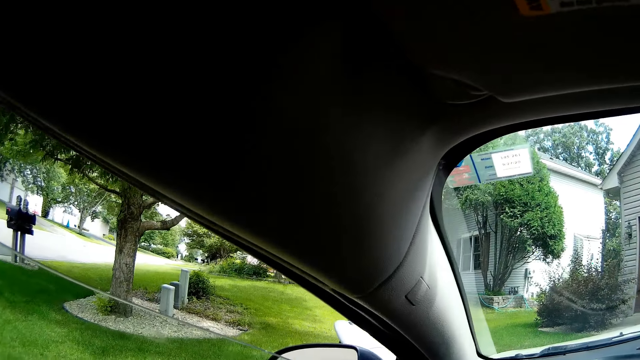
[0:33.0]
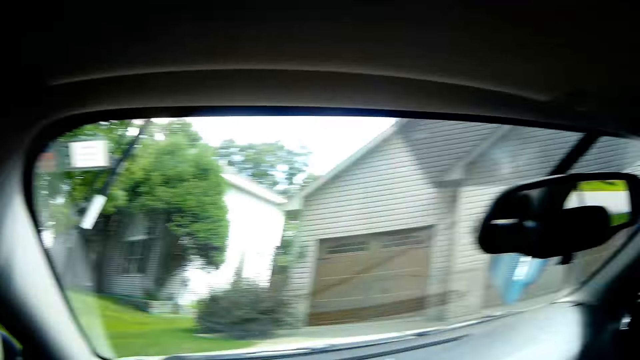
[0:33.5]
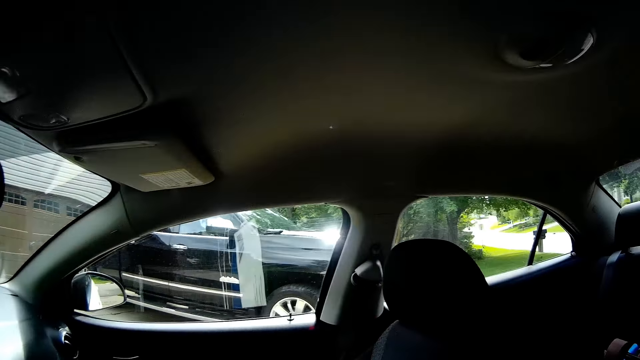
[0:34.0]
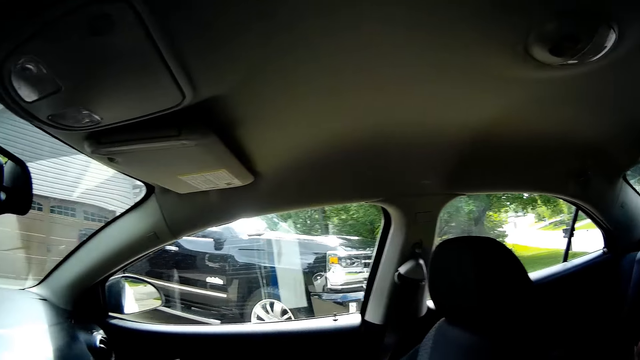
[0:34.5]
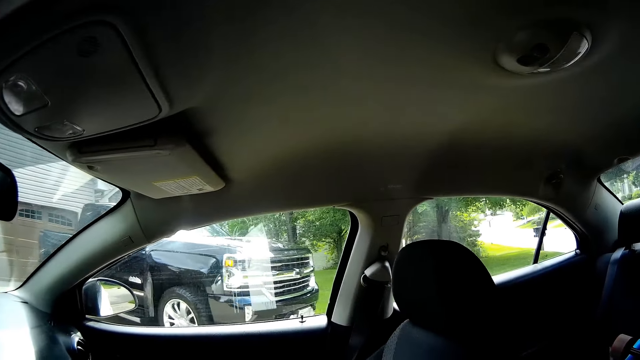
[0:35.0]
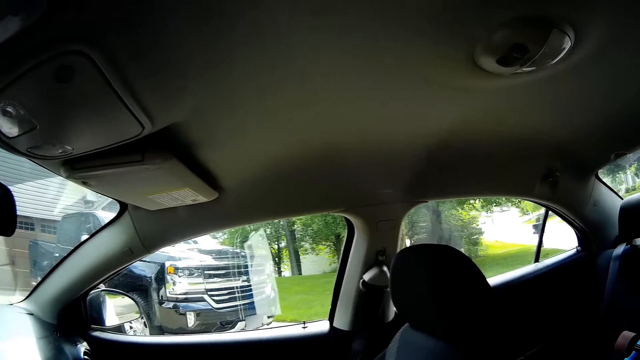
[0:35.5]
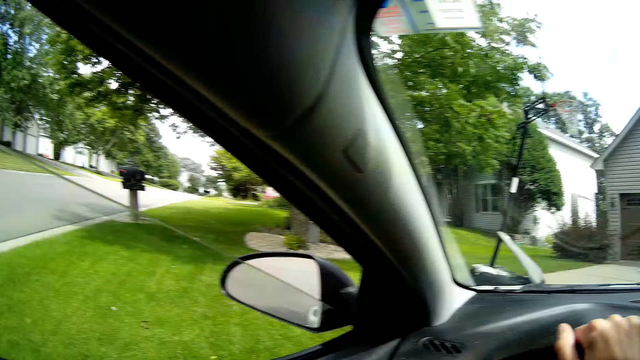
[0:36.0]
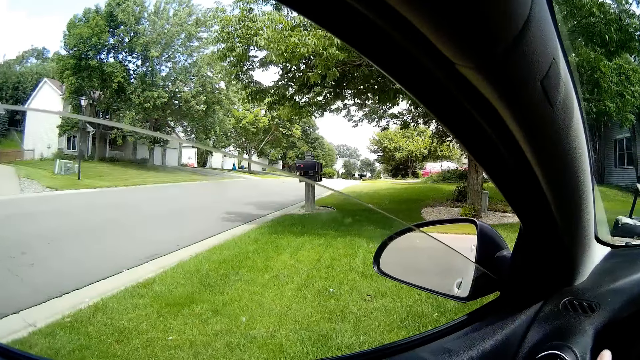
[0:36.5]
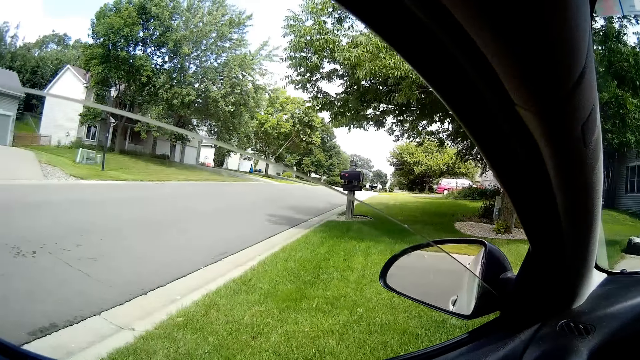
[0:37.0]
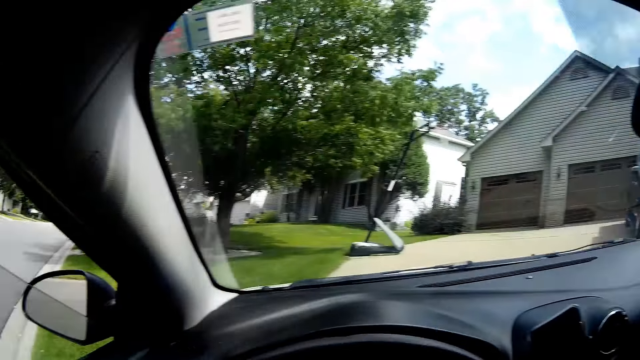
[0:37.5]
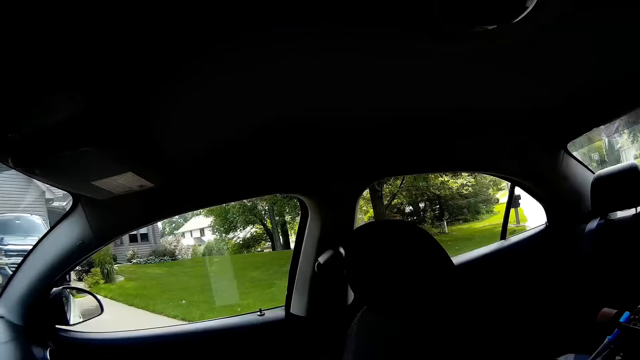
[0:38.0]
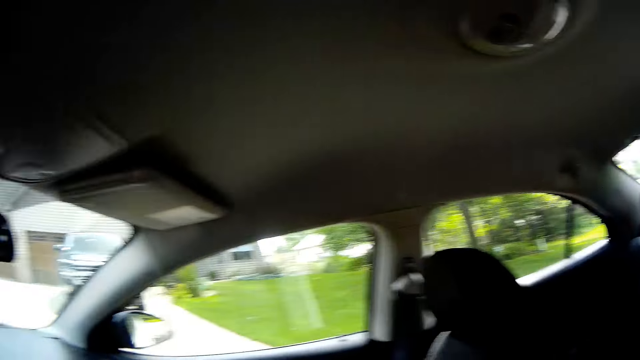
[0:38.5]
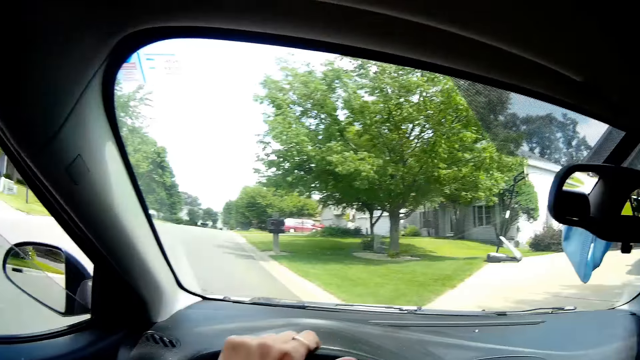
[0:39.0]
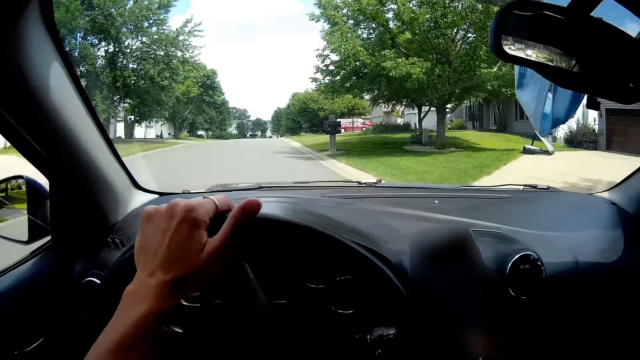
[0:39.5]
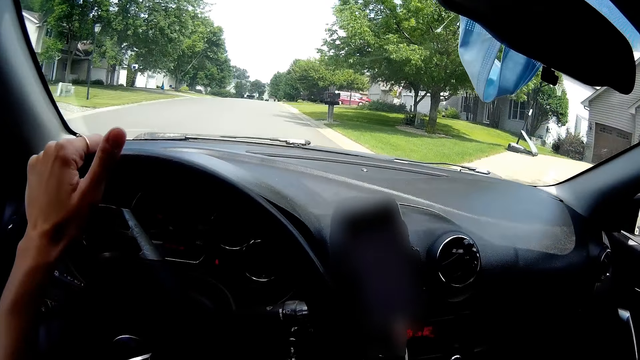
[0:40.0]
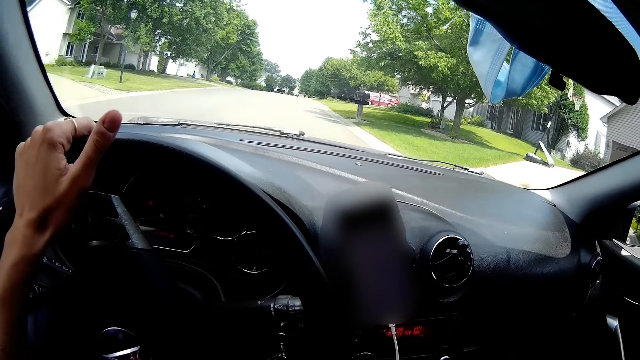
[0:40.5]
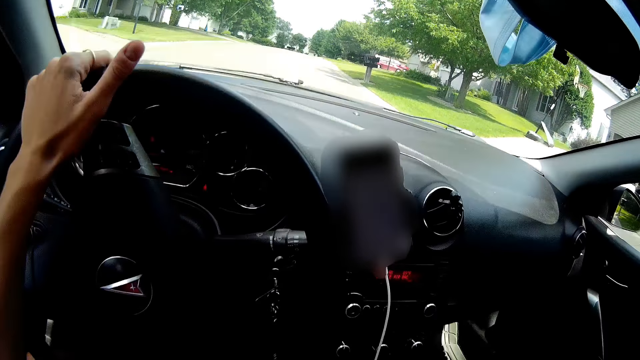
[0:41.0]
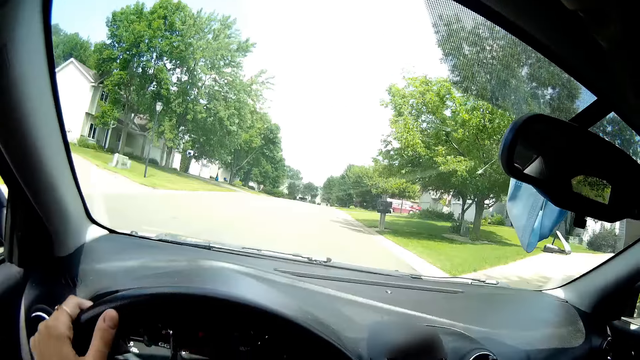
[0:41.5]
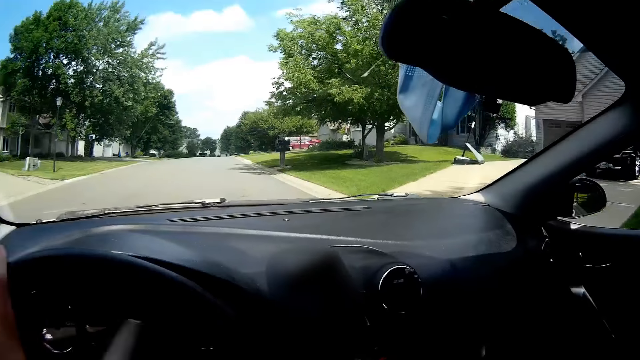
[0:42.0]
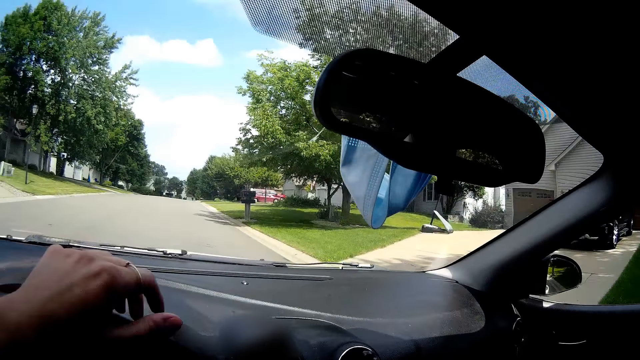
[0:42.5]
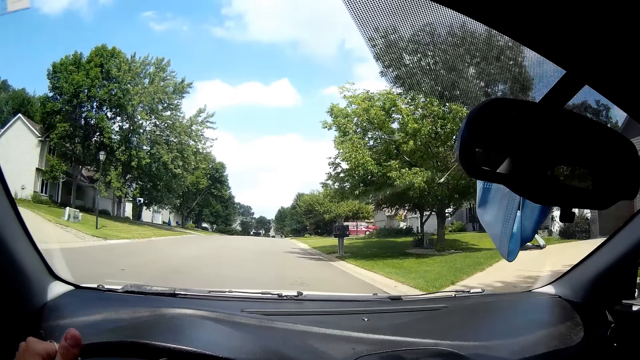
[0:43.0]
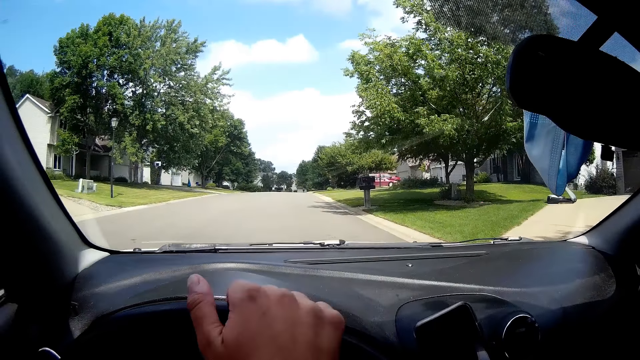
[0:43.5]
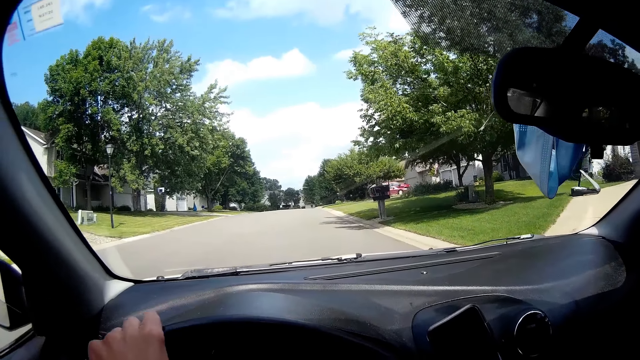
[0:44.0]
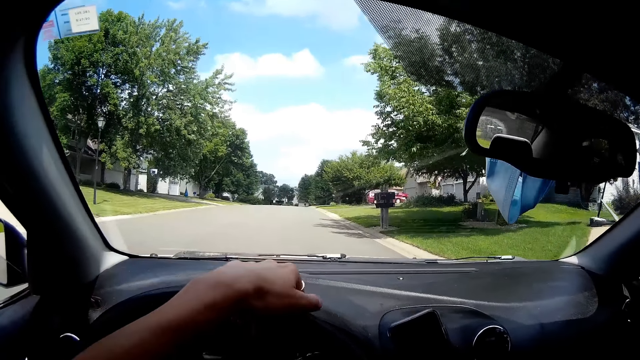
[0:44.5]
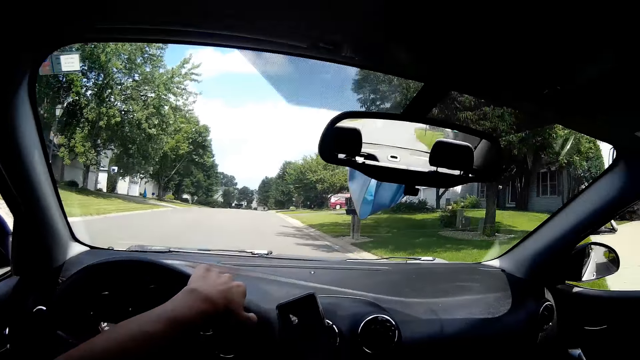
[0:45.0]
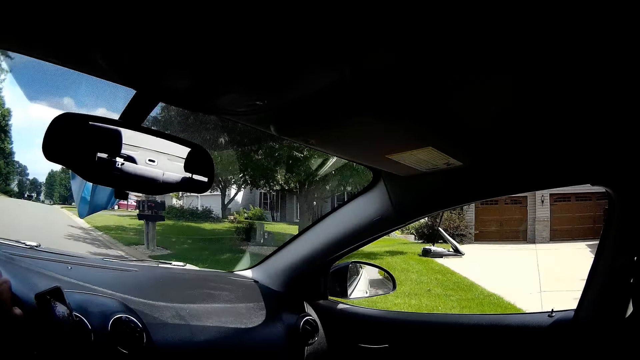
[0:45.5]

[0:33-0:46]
The camera wearer drives the car. He places his left hand on a car steering wheel. He steers the car steering wheel with both hands.

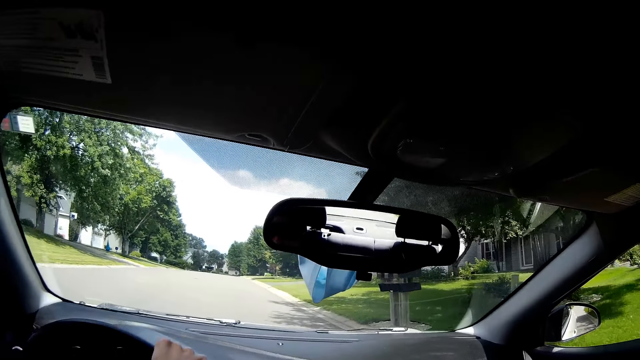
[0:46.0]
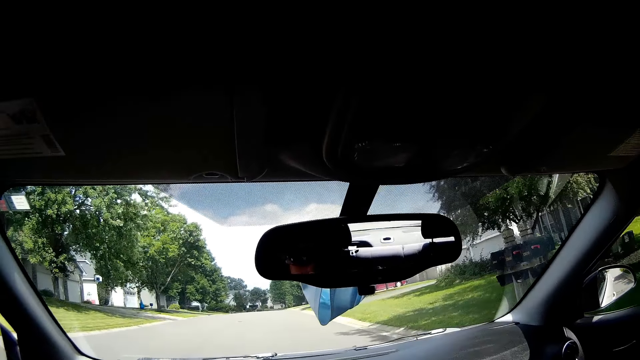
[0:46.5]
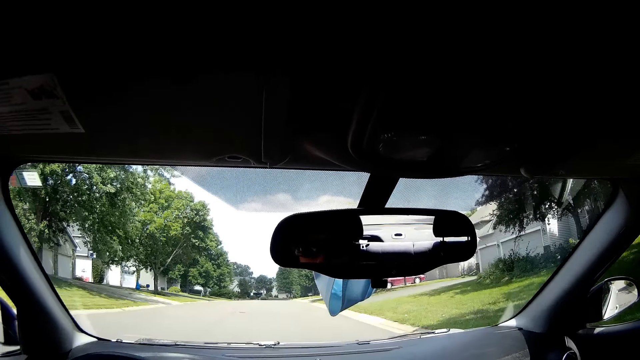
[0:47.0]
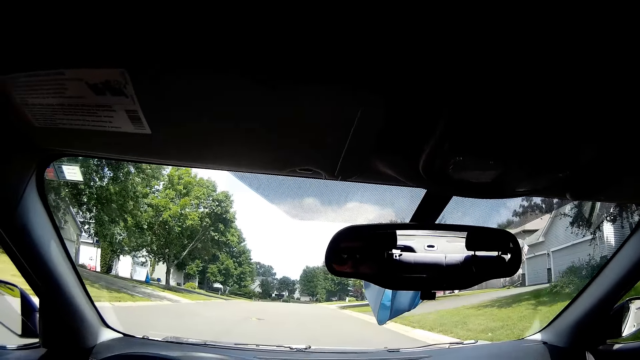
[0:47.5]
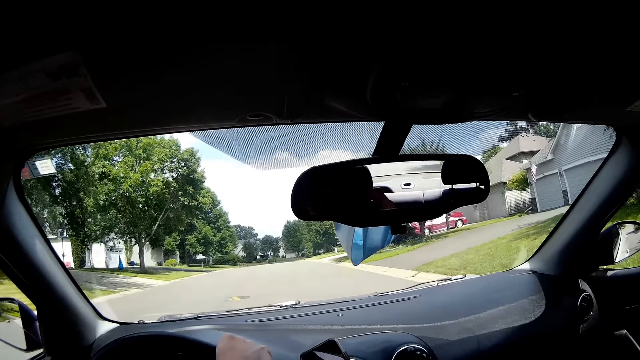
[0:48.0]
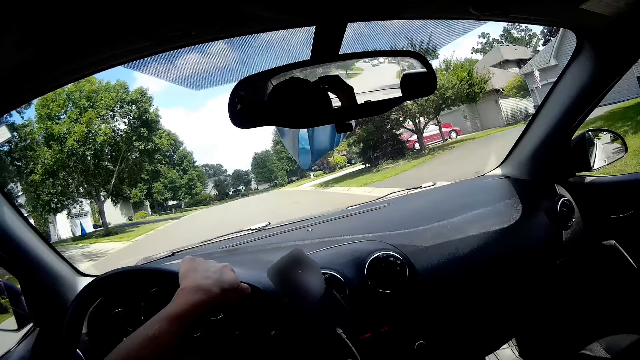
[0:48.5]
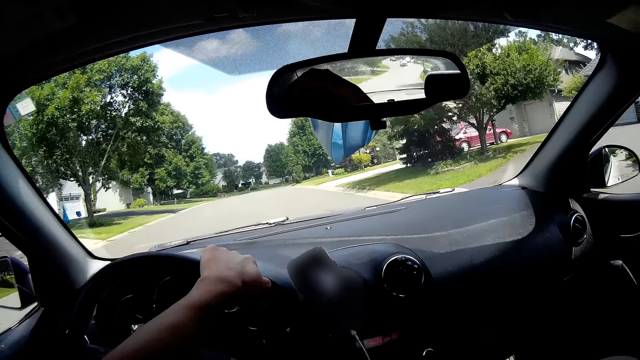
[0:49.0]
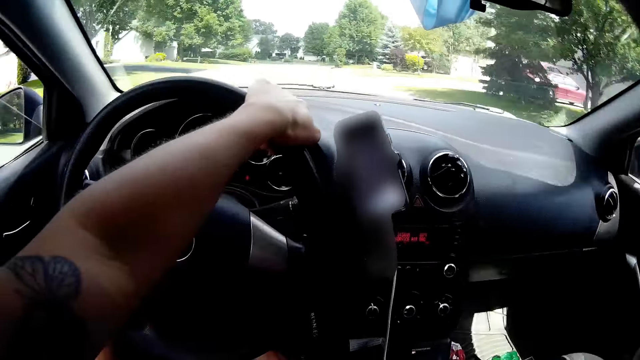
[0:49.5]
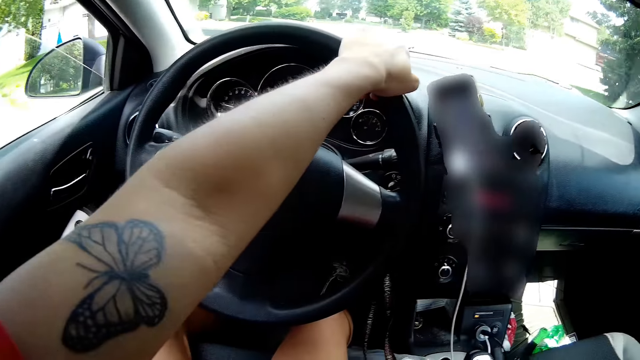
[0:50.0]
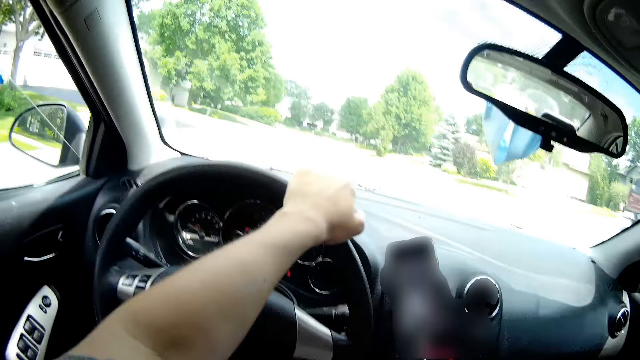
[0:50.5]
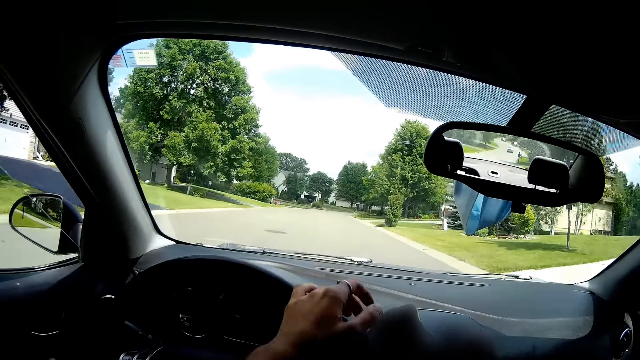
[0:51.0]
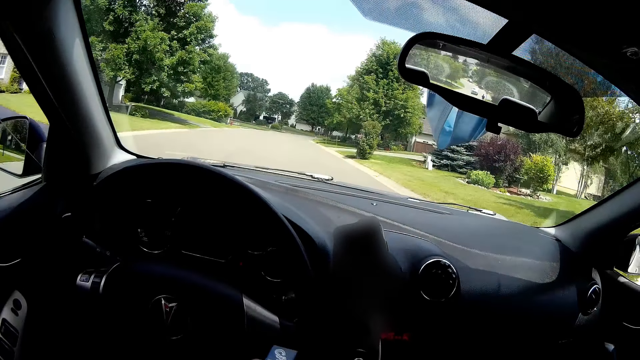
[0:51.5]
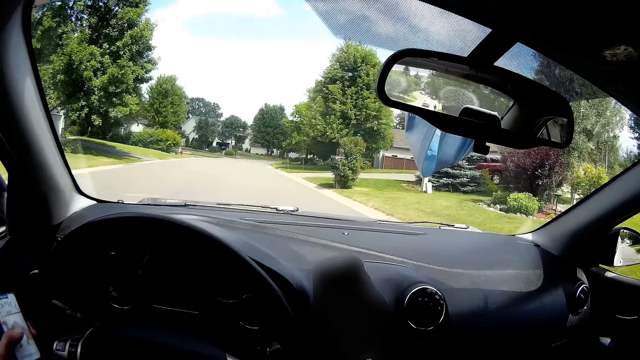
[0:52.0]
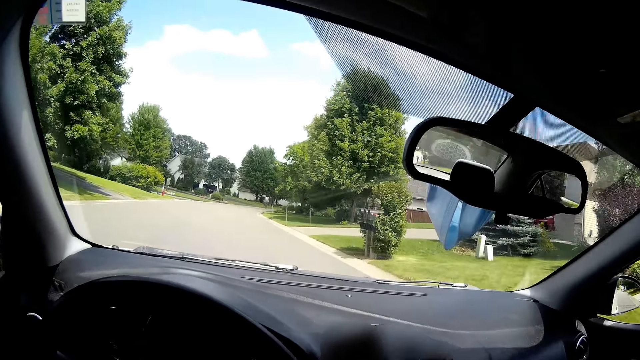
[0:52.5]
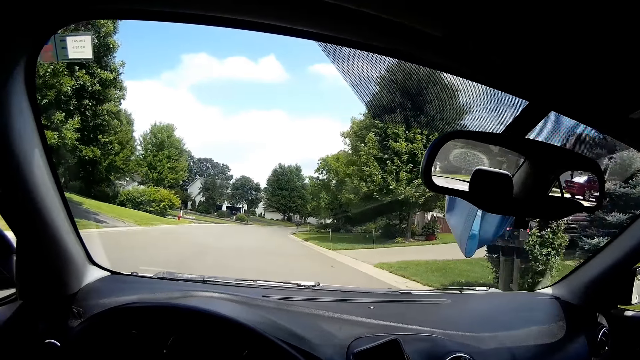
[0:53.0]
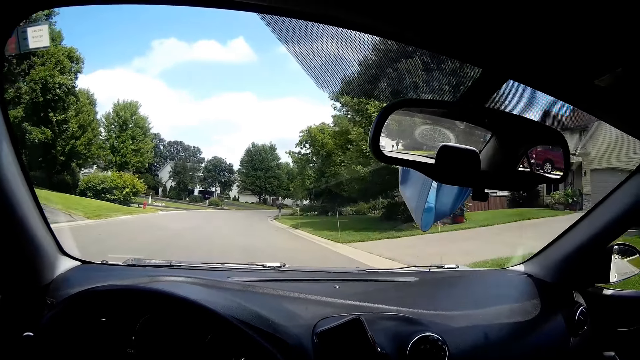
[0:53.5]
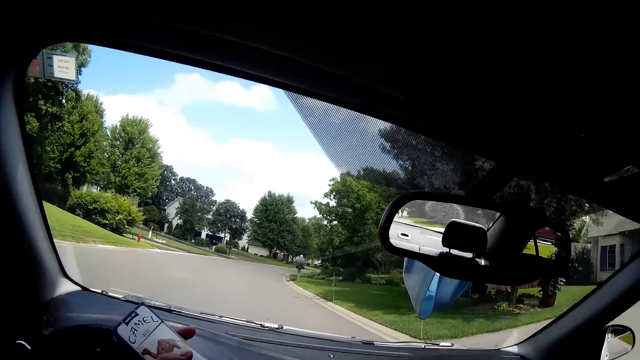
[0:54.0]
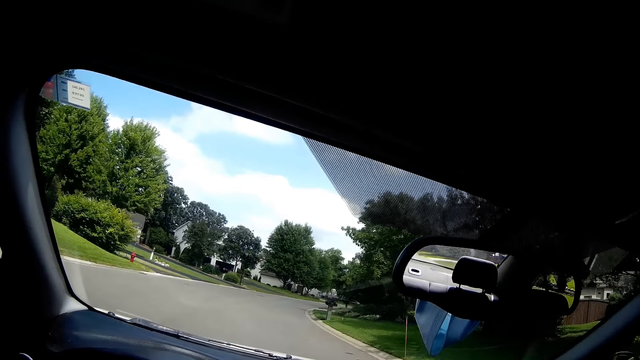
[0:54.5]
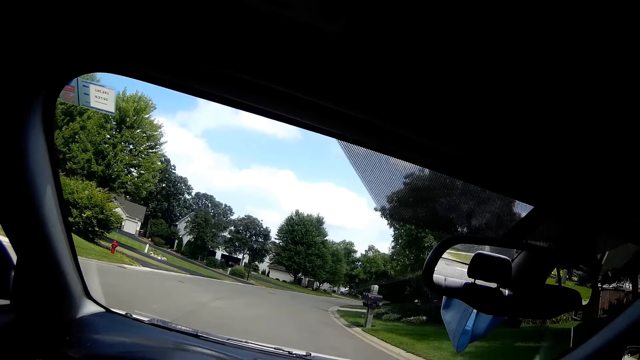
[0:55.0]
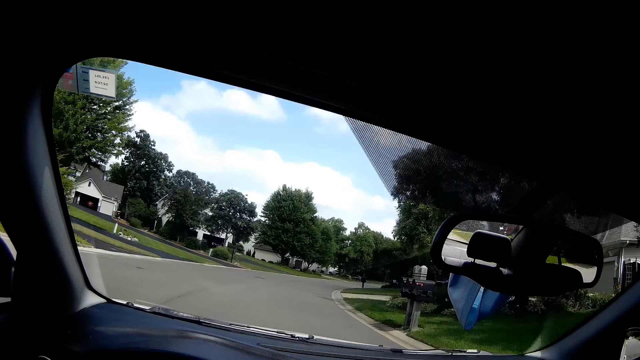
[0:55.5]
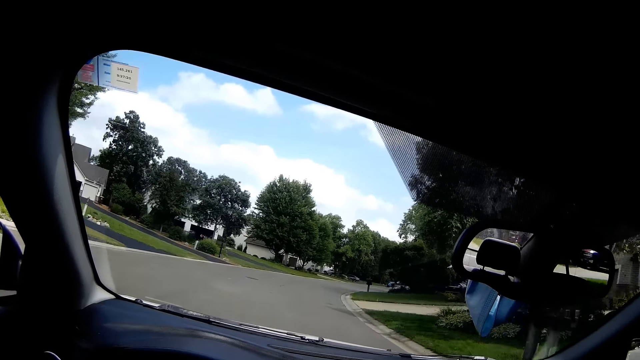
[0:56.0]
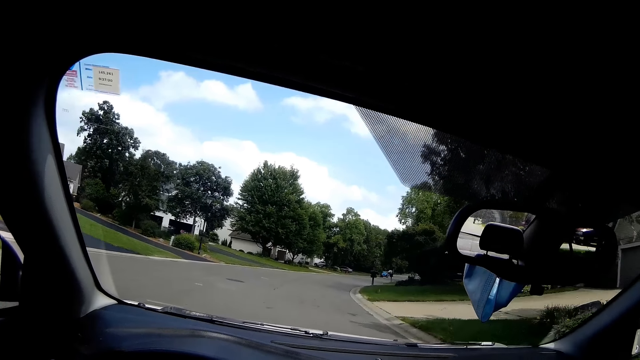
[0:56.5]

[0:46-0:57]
The camera wearer does a hand movement. He removes his hand from the steering. He picks up a pack of cigarettes with his left hand. He holds a phone with his hand. He steers the wheel with his hand. He places the phone aside.
